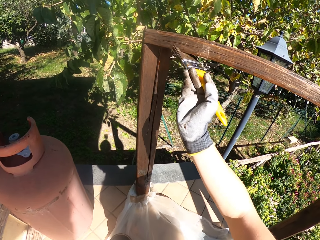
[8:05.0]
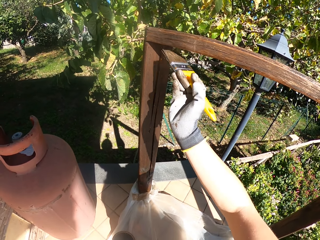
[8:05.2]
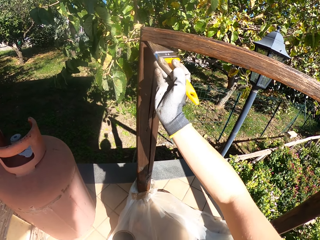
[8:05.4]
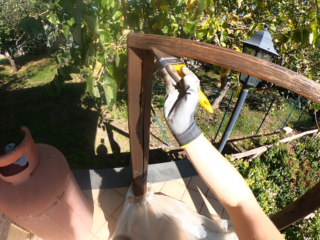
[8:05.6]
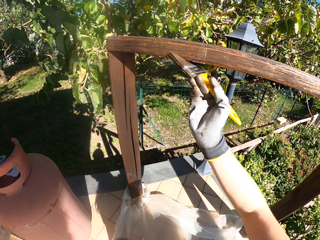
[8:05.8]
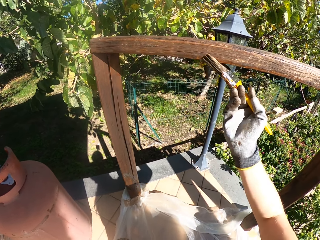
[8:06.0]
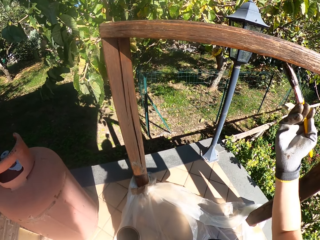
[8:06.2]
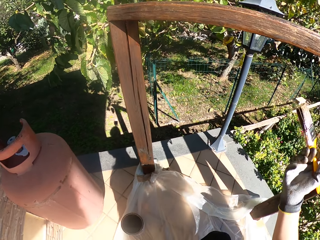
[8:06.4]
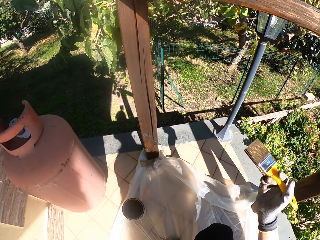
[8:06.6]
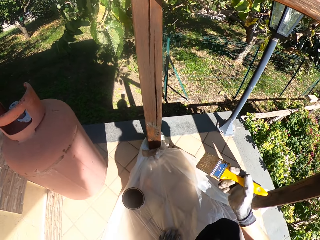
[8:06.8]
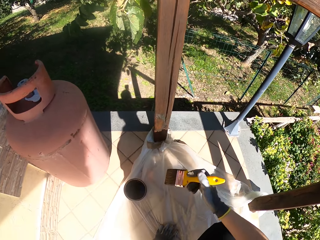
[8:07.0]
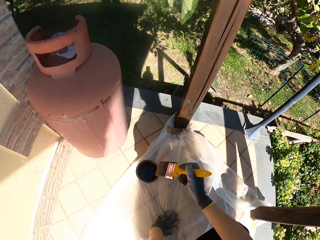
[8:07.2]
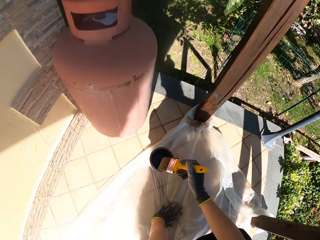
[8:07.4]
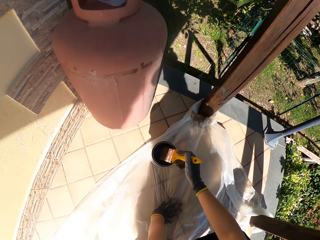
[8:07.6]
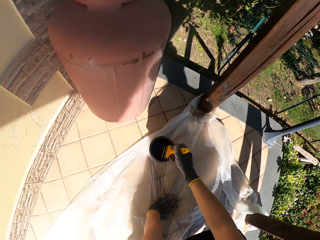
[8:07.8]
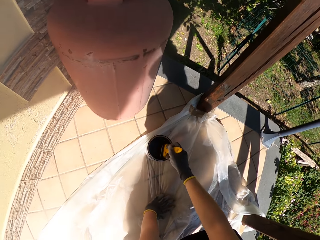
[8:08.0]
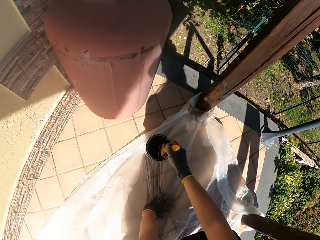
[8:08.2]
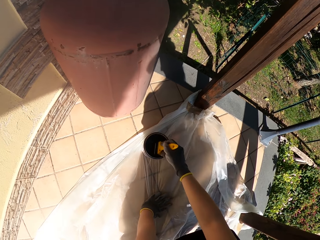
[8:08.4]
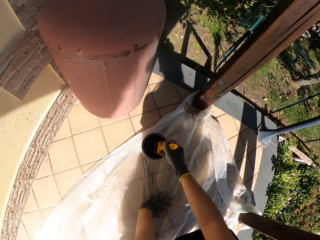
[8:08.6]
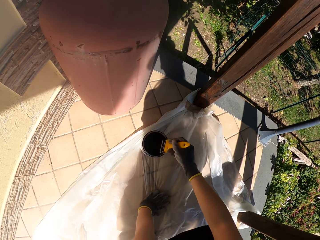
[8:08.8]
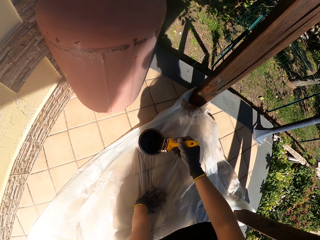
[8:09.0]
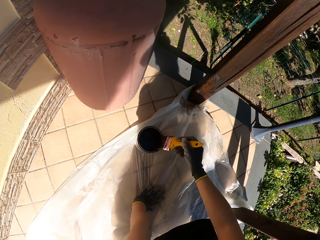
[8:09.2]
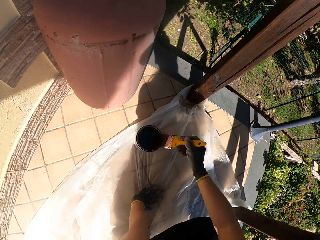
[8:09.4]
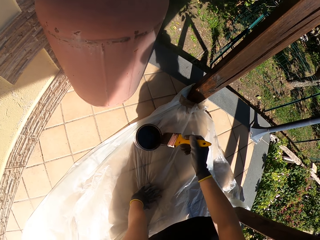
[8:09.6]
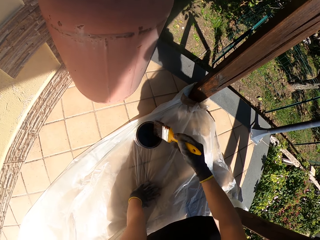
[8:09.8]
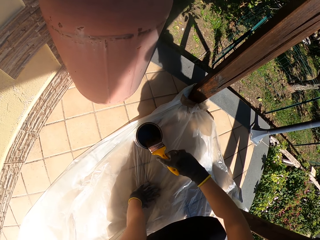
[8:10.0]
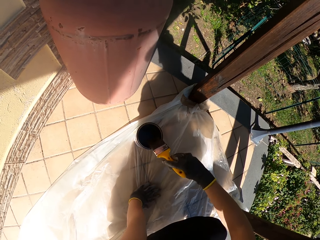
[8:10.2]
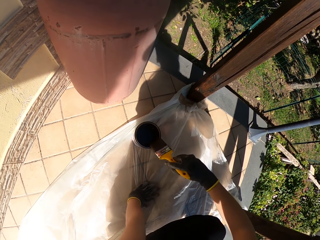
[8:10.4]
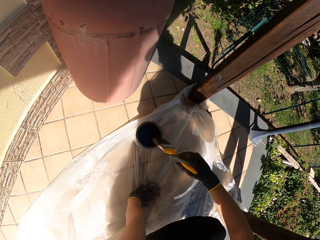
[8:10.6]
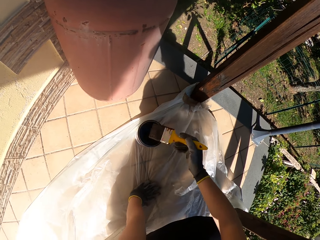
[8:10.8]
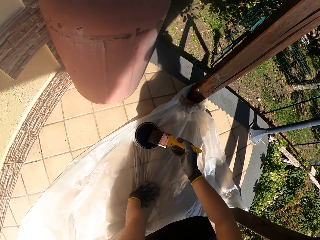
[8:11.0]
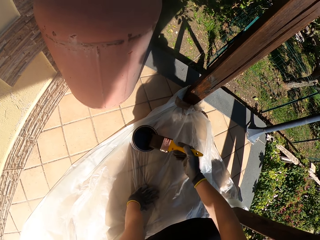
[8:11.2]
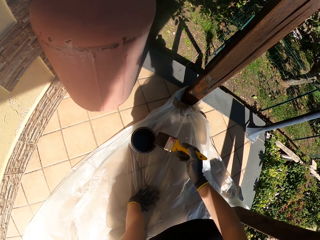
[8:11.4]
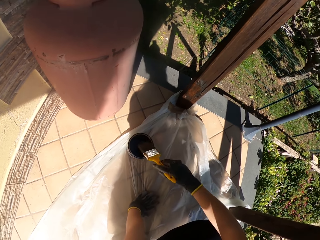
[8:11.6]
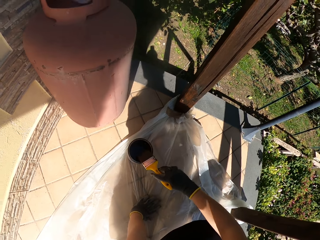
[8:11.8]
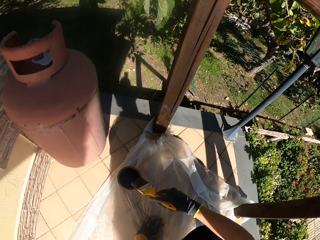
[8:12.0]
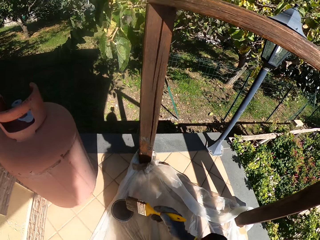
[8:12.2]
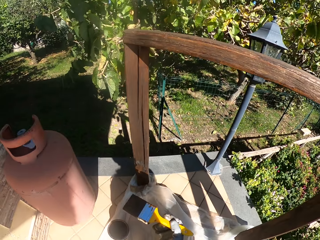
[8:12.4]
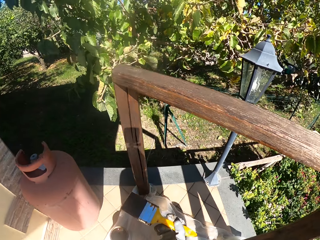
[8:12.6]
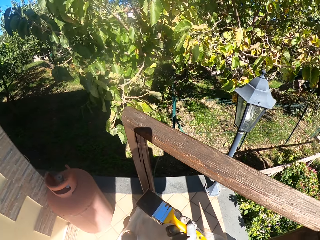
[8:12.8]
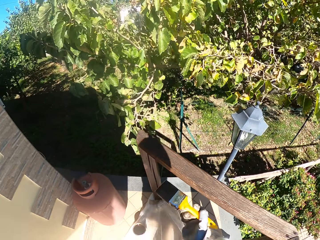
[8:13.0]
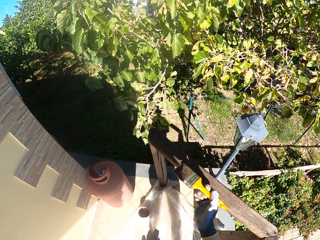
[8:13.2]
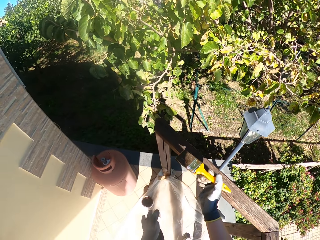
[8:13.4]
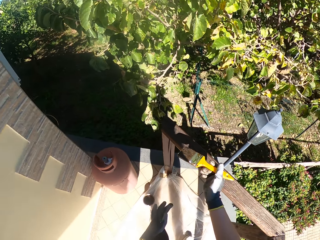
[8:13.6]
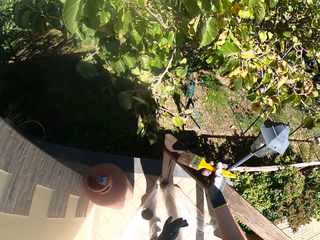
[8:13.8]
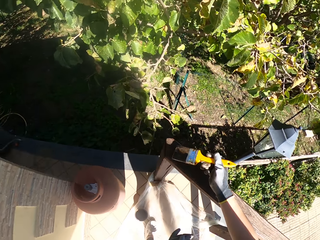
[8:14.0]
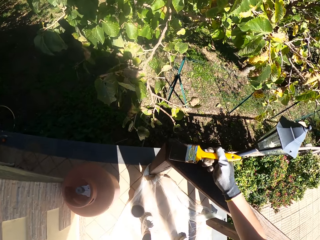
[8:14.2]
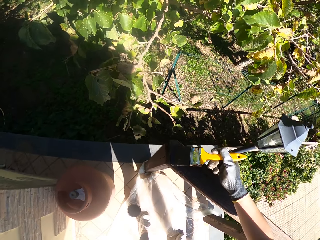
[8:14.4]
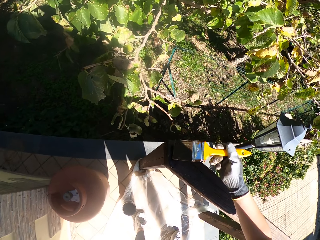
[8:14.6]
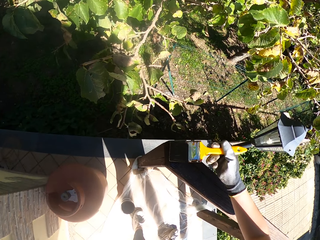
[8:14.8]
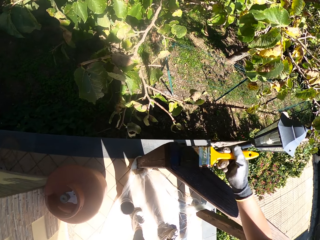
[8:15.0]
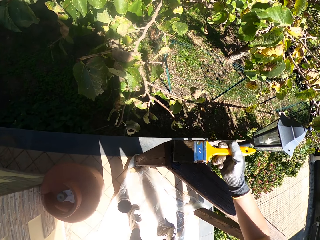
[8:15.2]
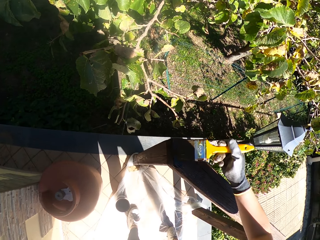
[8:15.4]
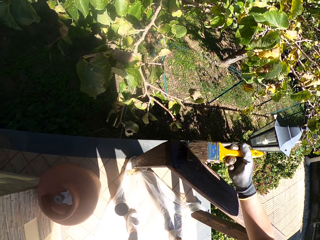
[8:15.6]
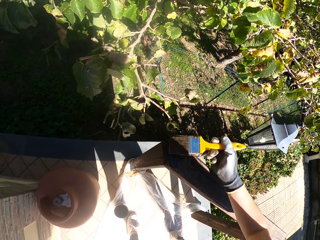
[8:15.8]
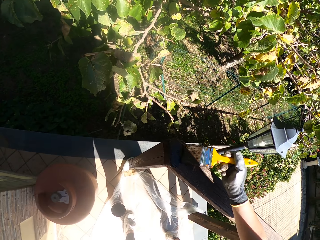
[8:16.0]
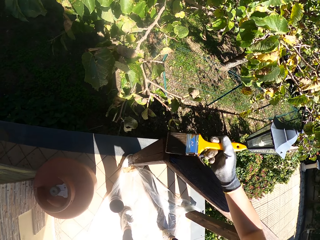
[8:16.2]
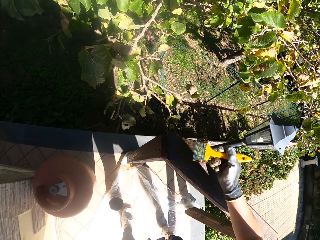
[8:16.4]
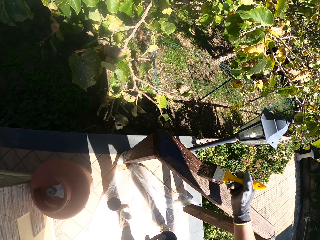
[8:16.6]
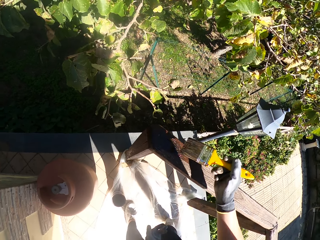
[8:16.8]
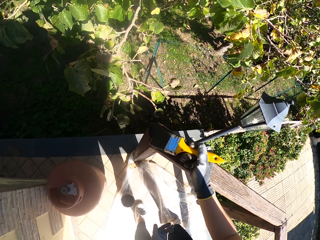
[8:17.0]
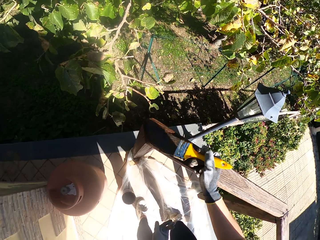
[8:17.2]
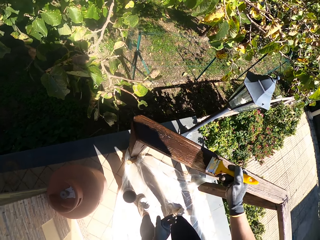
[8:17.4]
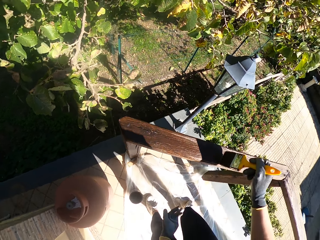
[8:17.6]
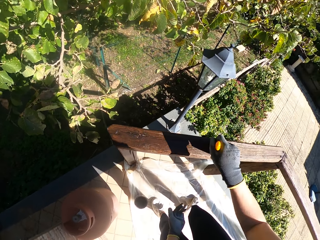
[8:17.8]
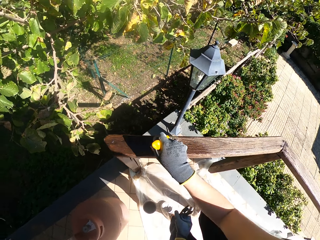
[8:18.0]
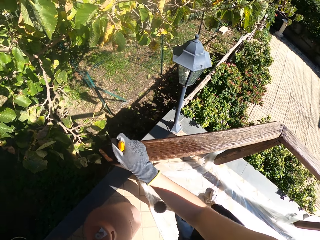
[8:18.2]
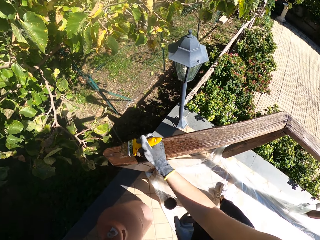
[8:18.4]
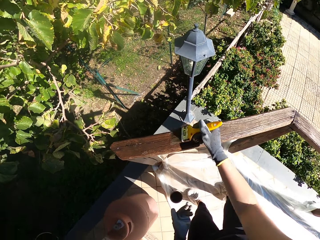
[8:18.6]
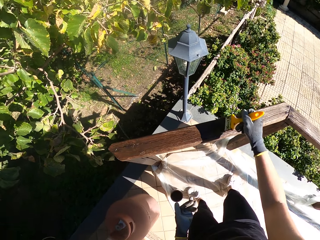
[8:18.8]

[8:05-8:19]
The camera wearer bends towards the paint. They dip the paint brush in the paint can. They drain excess paint into the container. They wipe the paint brush on the edge of the paint can. They stand up from the paint. They paint the upper part of the crossbar with the paint brush.

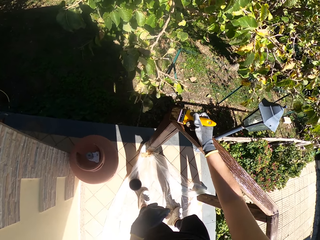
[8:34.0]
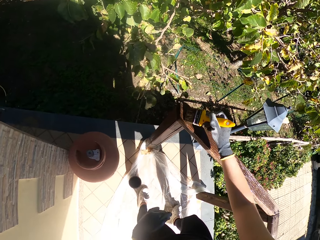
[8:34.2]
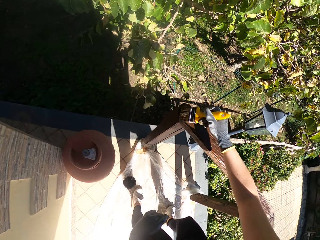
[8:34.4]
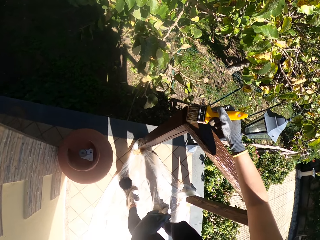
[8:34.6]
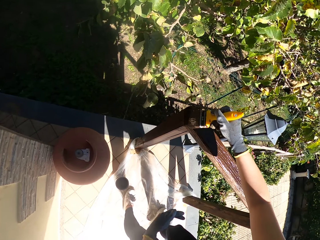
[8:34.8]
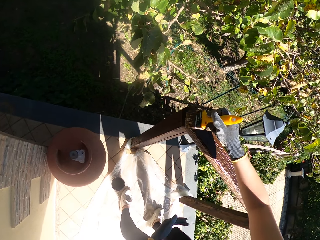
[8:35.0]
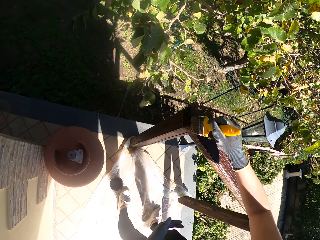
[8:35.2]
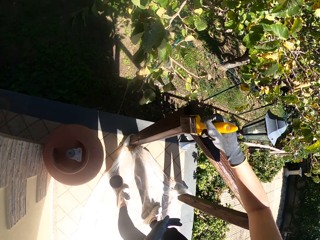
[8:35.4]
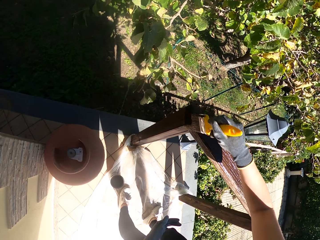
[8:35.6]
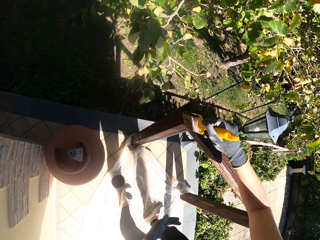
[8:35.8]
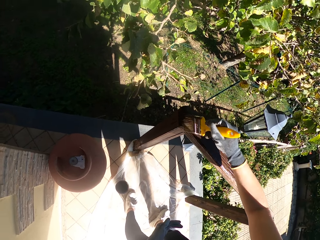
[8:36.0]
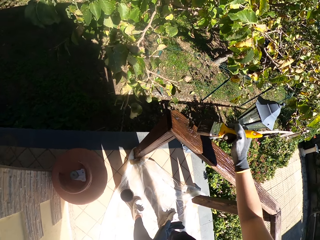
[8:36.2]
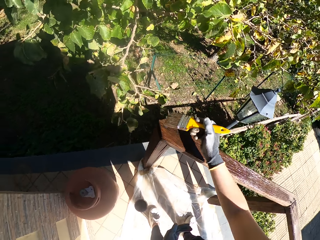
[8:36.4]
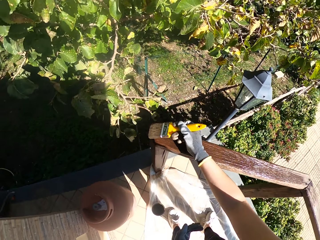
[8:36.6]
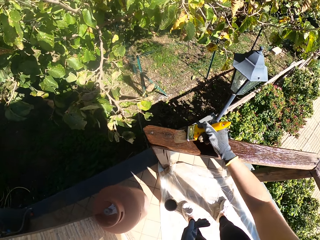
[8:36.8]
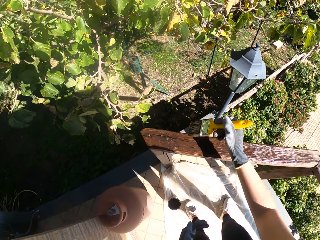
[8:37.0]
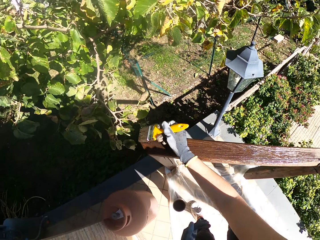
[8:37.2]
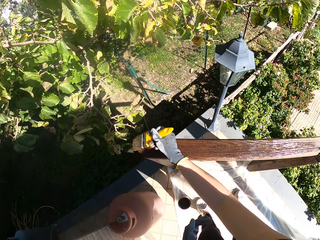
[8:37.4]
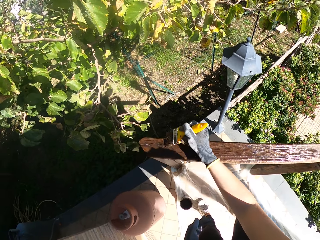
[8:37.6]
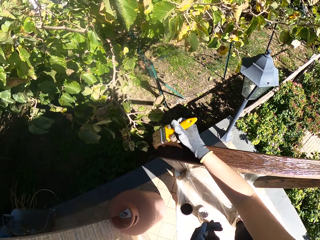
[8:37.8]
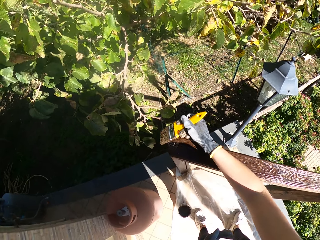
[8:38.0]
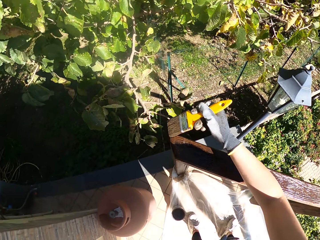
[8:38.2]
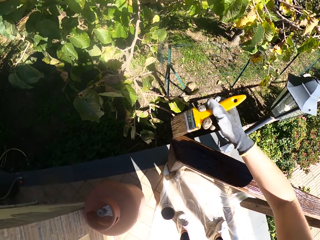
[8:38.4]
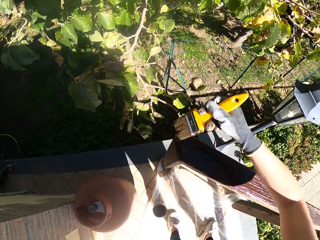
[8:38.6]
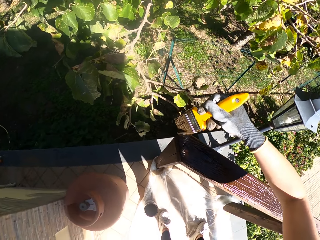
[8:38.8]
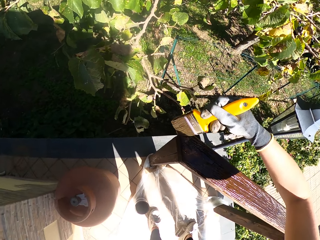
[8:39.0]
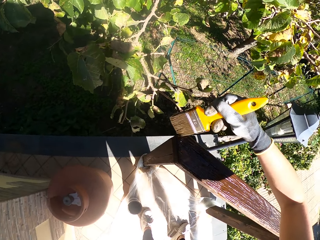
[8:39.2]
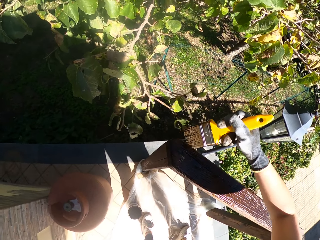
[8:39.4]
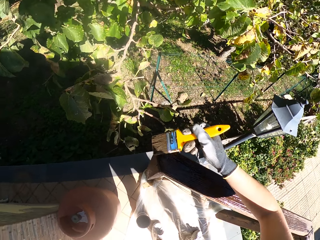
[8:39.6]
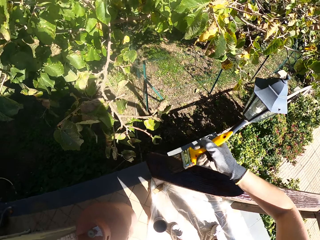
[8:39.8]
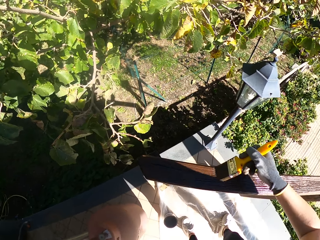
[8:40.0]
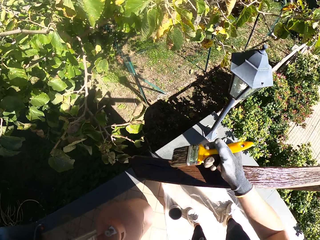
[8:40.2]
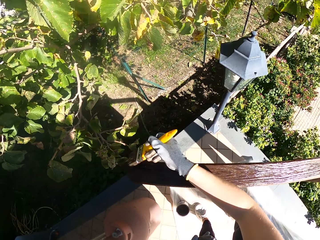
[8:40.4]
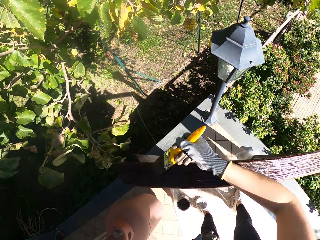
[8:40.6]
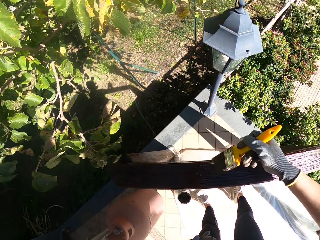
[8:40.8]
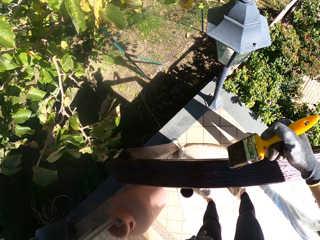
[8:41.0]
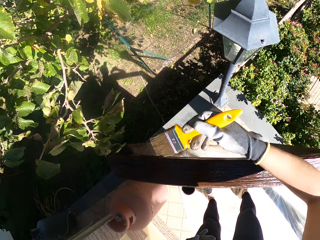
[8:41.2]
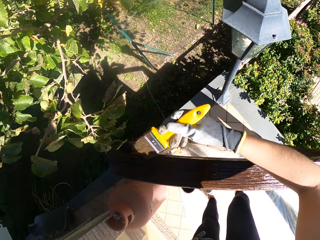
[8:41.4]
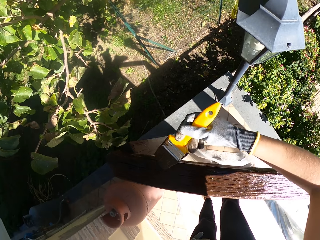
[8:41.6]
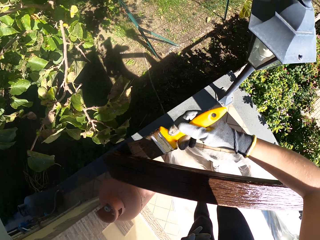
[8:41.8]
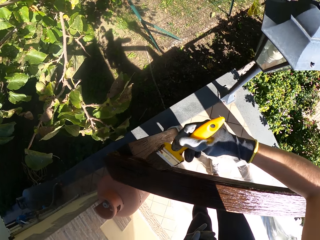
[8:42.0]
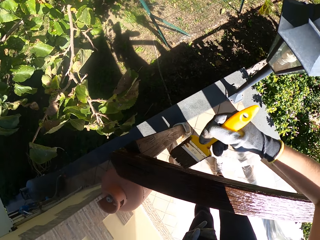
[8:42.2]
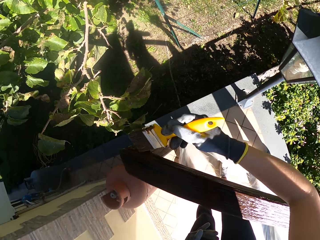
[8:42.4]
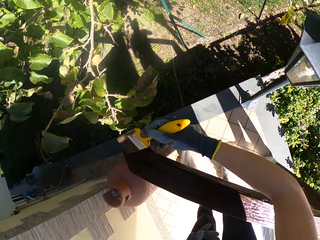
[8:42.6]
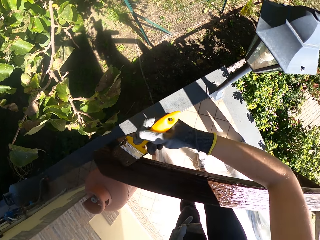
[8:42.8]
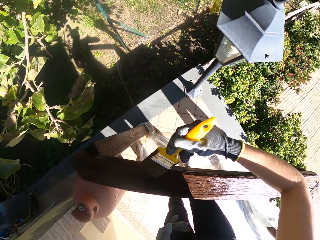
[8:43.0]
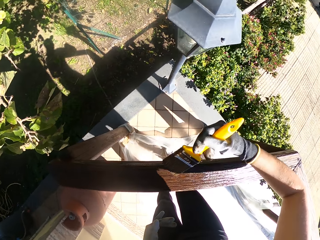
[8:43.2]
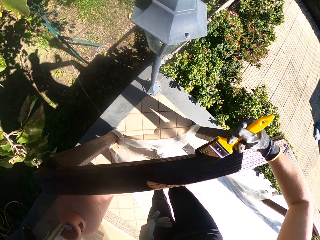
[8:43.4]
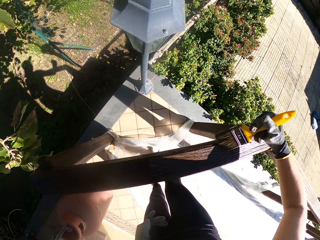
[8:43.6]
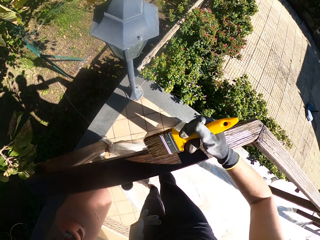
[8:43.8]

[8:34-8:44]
The camera wearer concentrates on a corner of the crossbar. They paint an outer side of the crossbar.
